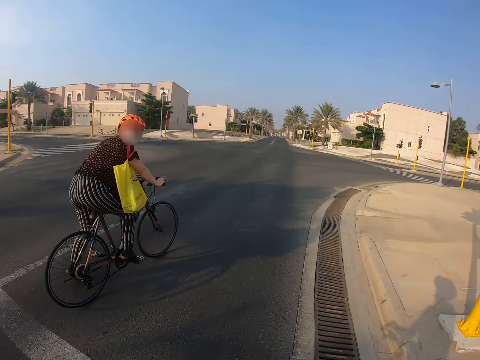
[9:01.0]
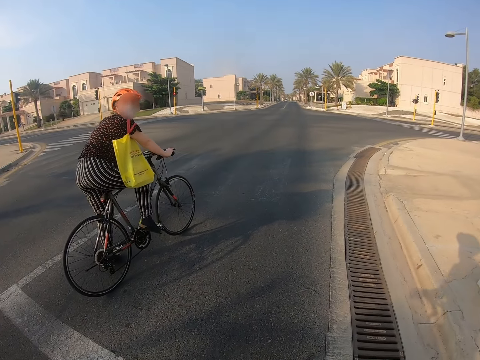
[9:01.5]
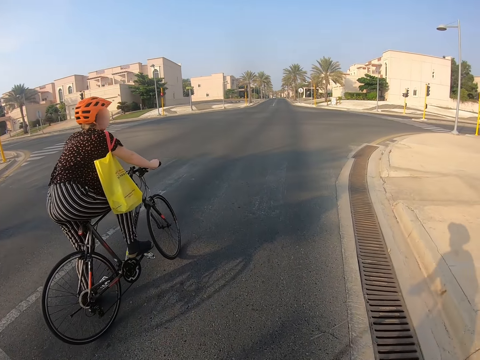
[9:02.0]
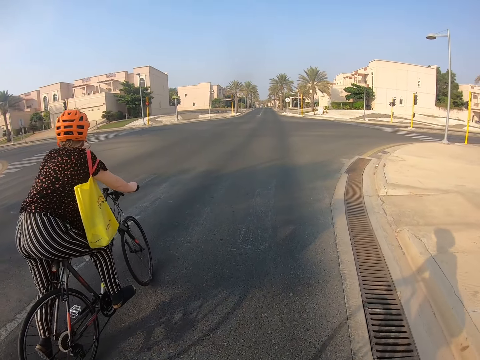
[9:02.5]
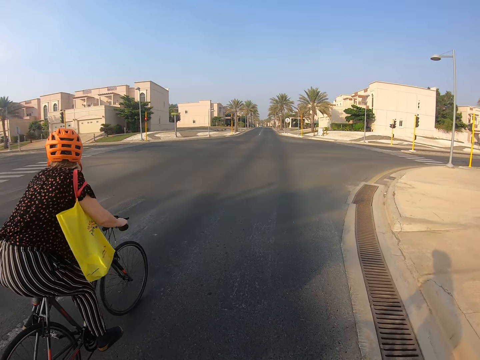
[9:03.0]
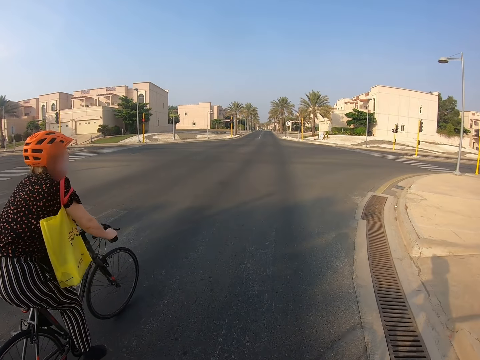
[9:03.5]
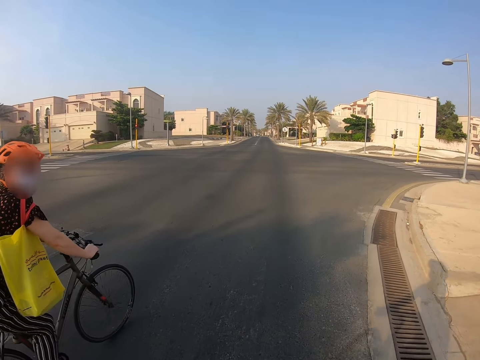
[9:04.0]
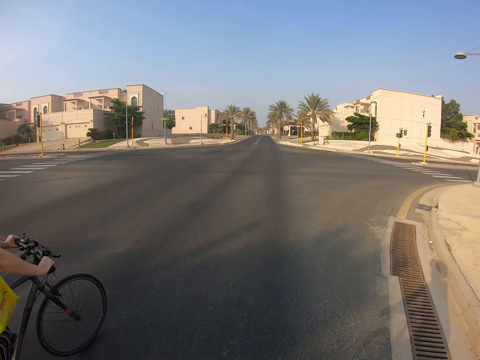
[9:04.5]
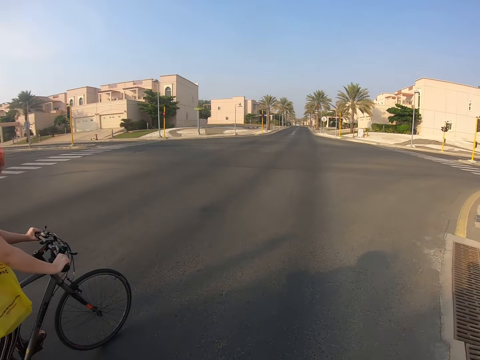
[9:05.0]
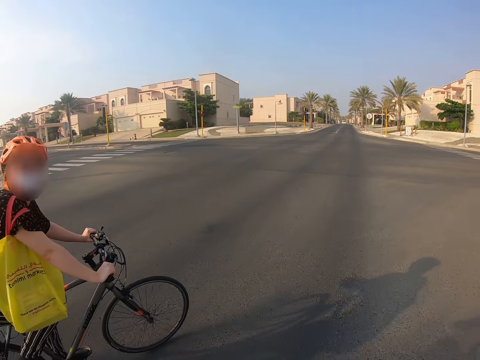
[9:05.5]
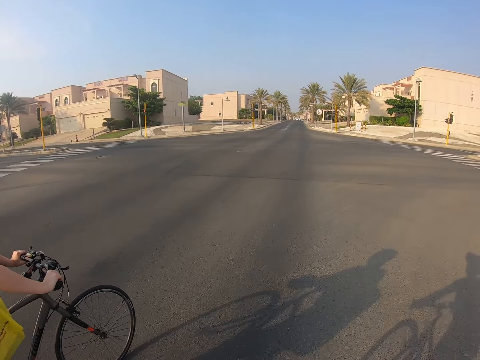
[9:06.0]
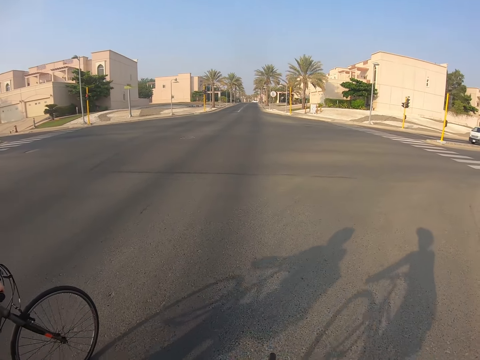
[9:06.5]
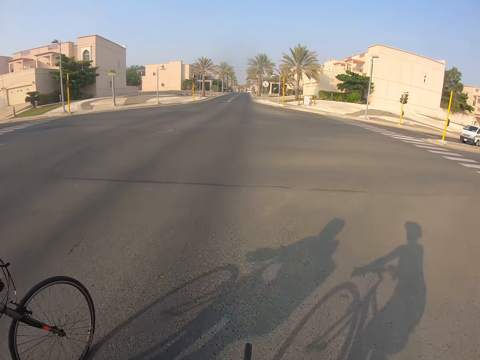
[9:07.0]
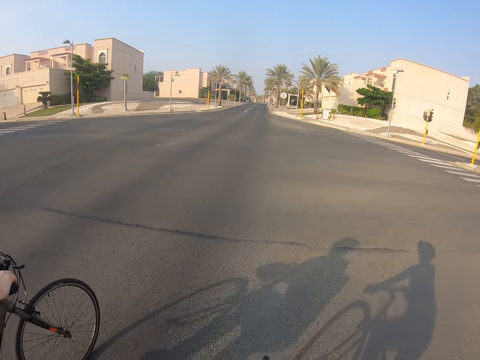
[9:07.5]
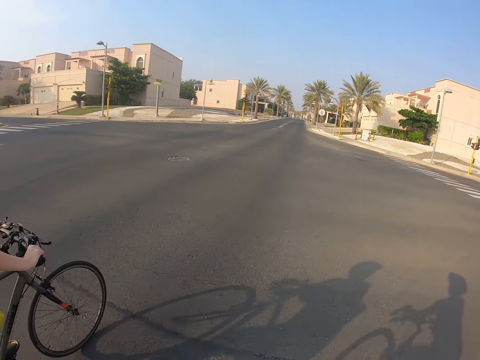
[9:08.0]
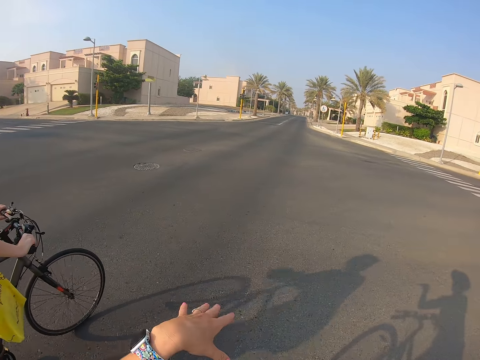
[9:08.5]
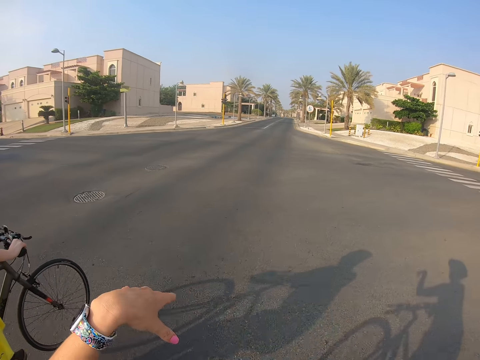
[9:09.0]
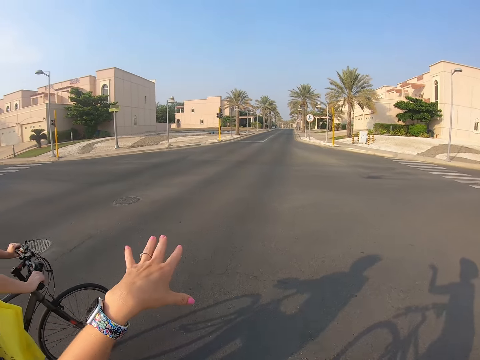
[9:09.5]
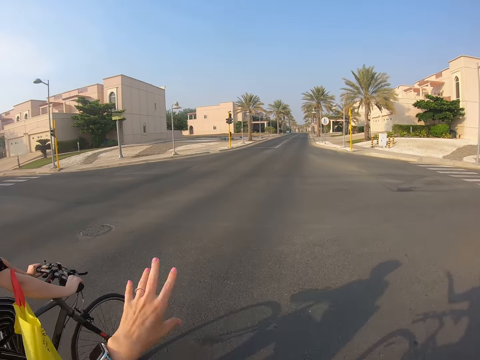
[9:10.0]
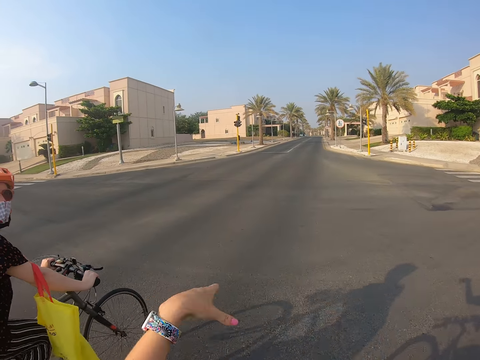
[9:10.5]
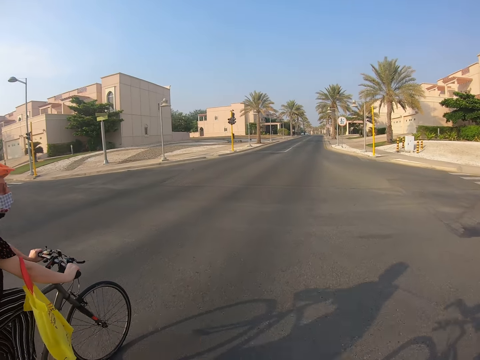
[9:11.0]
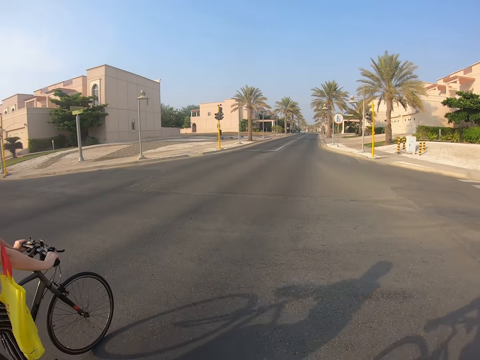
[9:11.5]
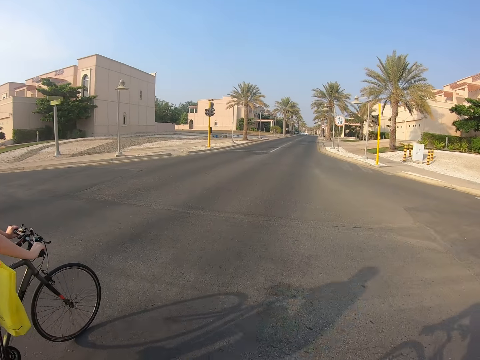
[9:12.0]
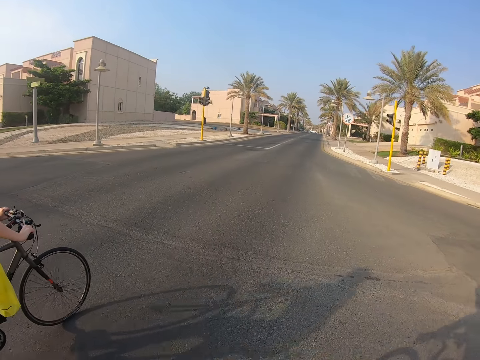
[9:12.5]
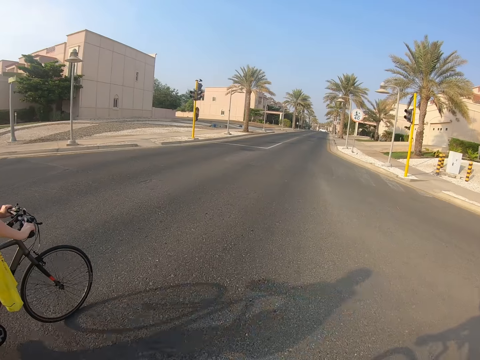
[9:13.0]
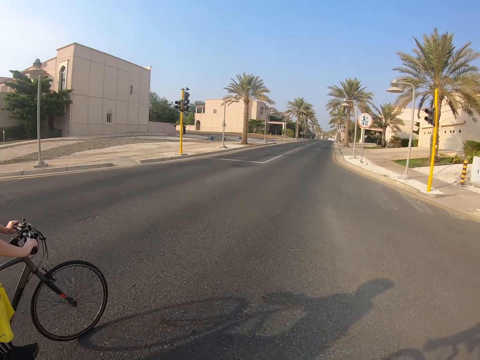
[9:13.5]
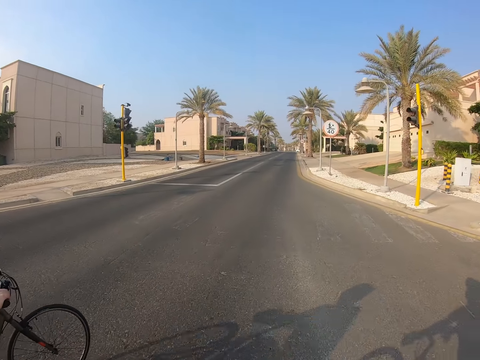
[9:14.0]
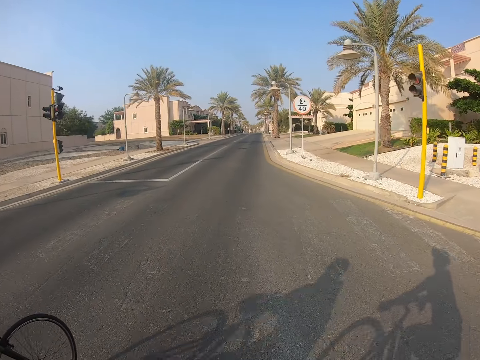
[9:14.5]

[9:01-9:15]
A woman looks around. The camera wearer rides the bicycle. Another woman rides a bicycle. The camera wearer rides the bicycle. They sway the left hand. They ride the bicycle.

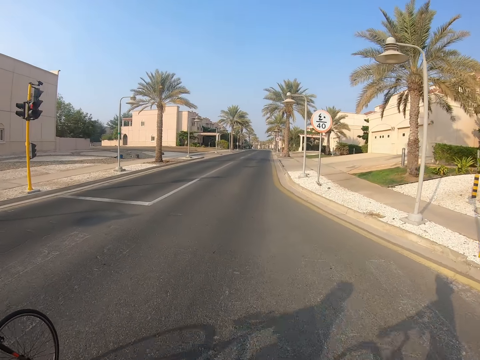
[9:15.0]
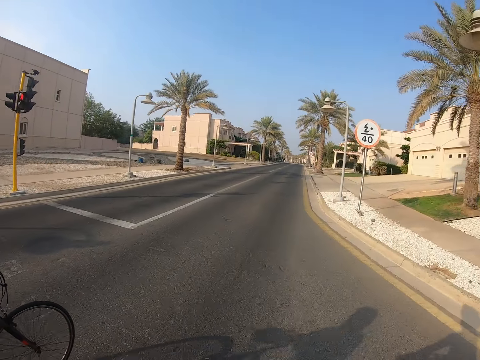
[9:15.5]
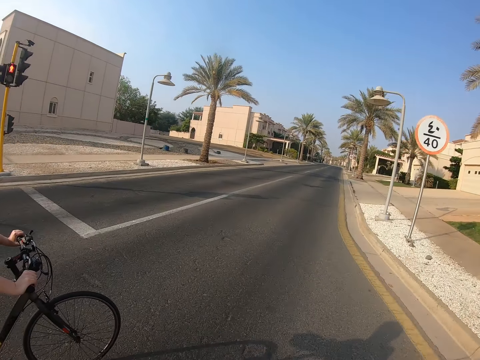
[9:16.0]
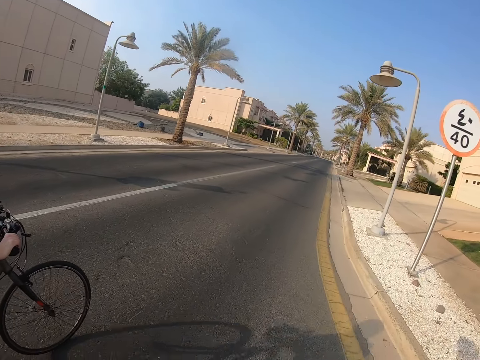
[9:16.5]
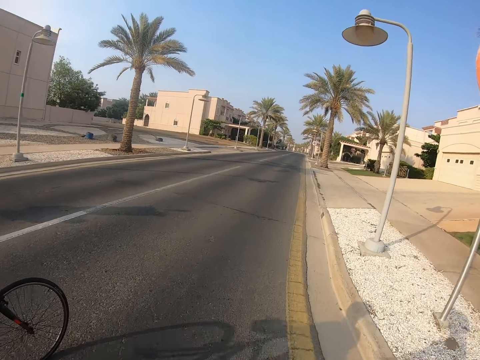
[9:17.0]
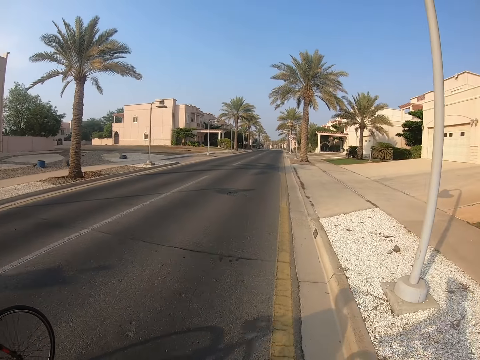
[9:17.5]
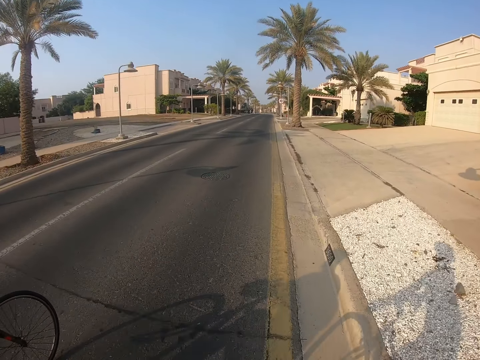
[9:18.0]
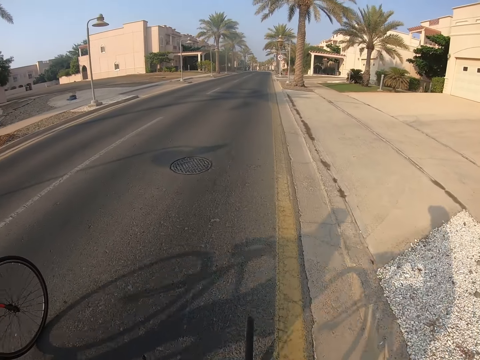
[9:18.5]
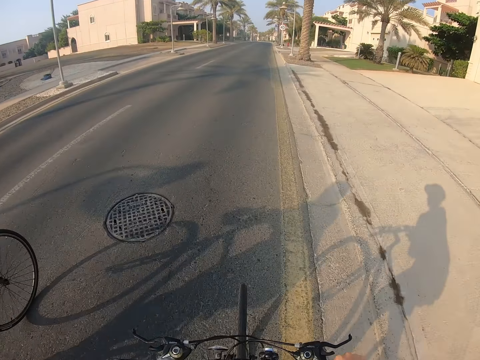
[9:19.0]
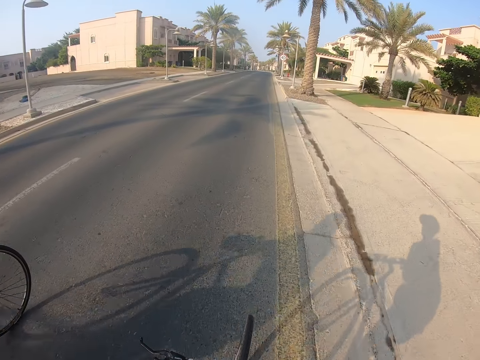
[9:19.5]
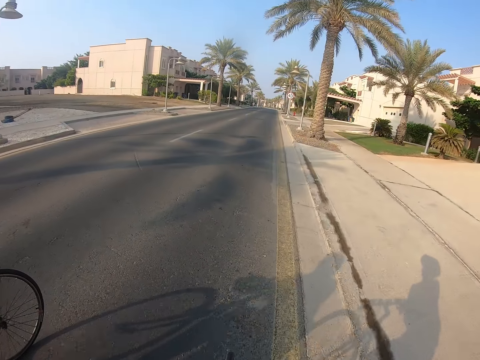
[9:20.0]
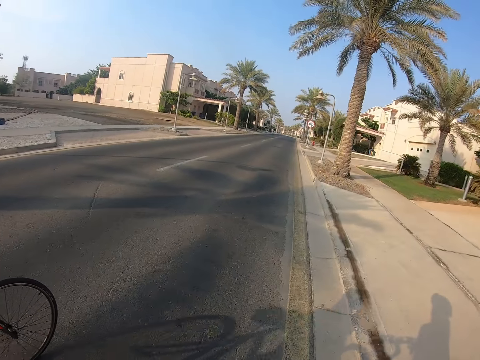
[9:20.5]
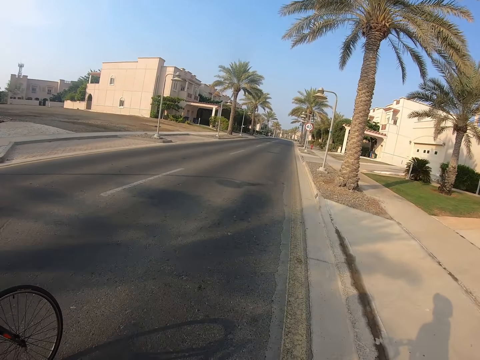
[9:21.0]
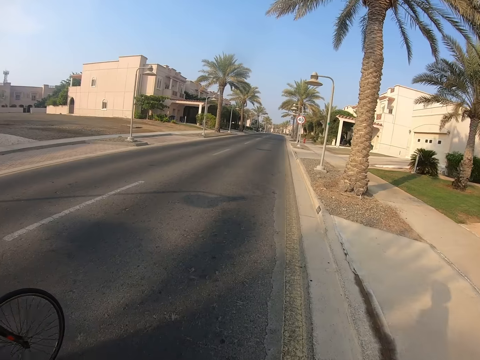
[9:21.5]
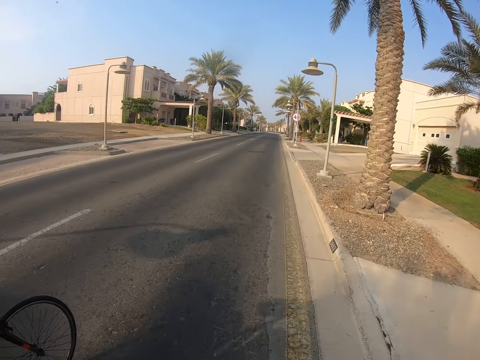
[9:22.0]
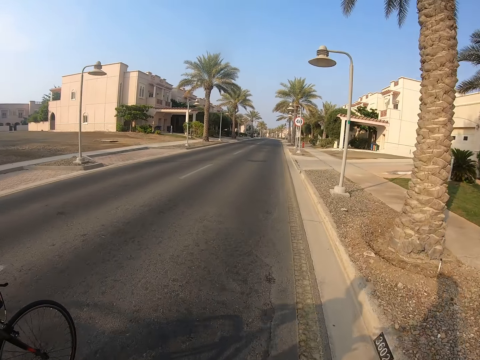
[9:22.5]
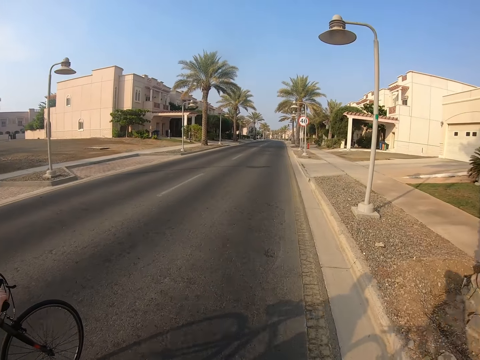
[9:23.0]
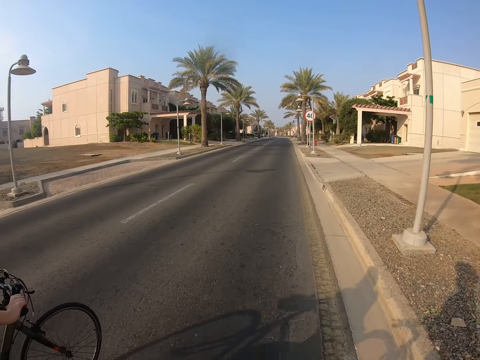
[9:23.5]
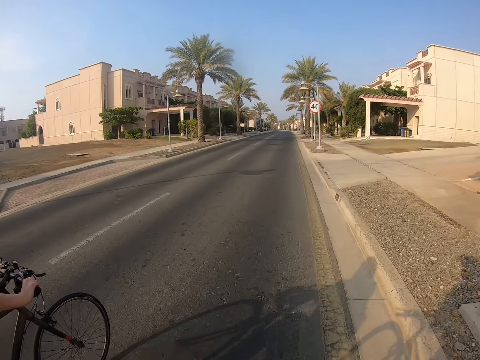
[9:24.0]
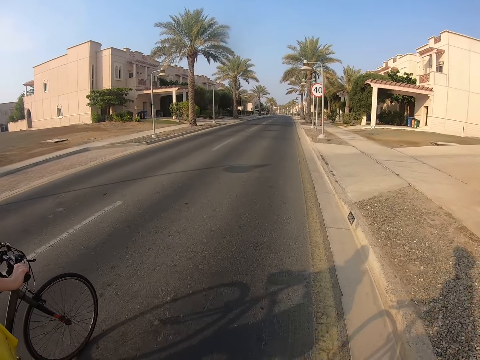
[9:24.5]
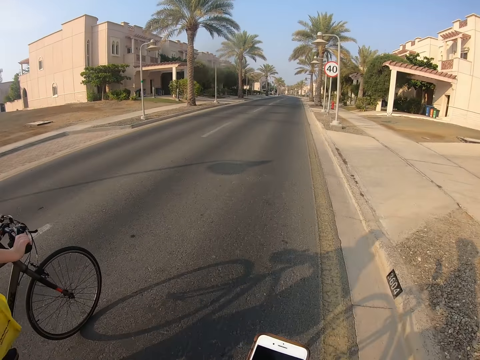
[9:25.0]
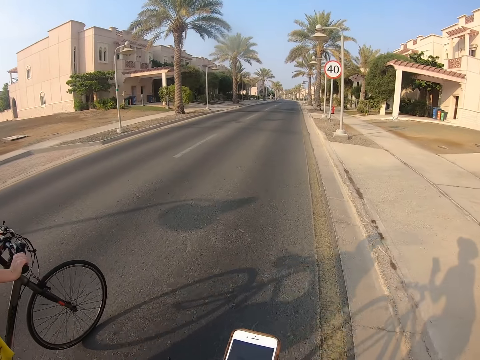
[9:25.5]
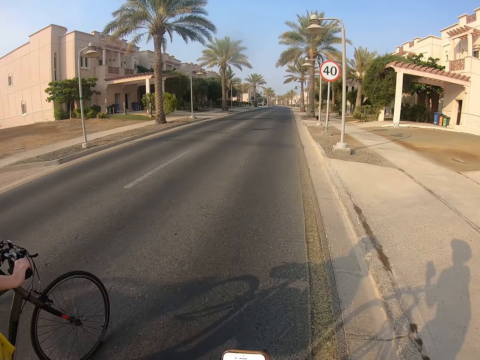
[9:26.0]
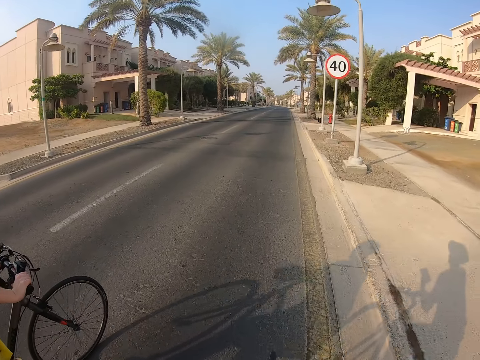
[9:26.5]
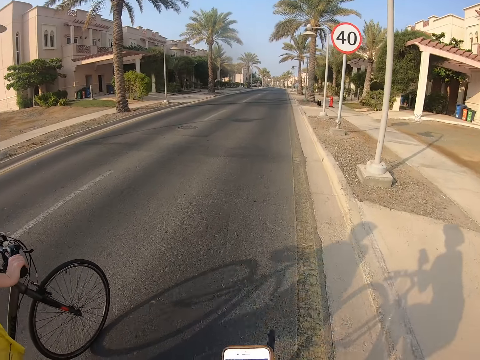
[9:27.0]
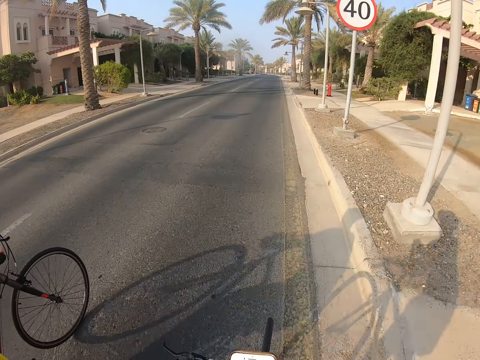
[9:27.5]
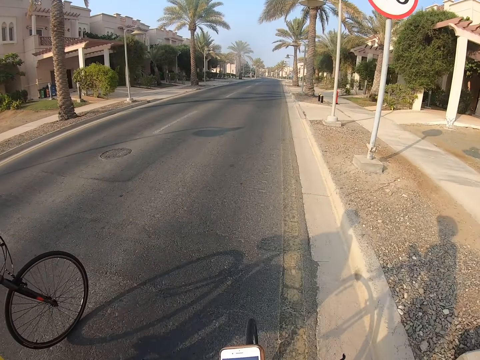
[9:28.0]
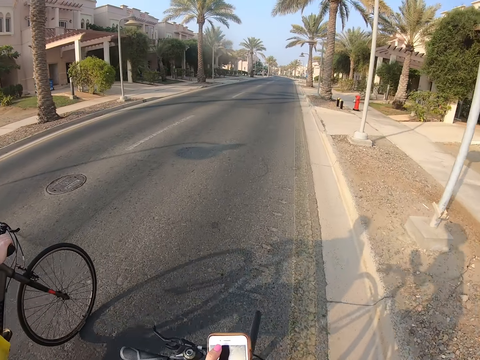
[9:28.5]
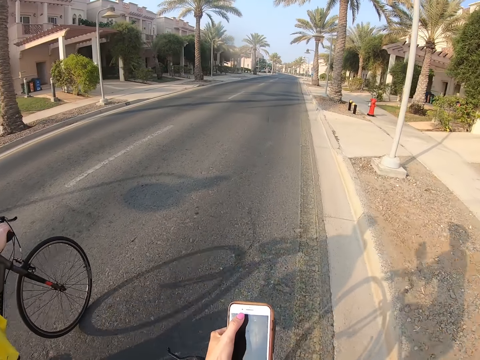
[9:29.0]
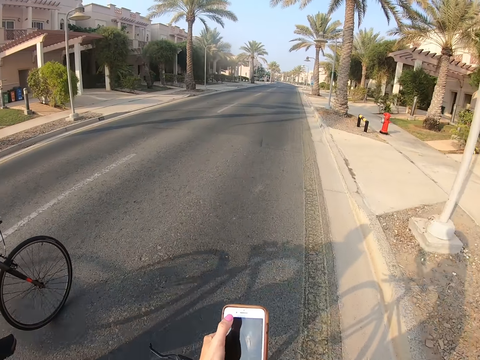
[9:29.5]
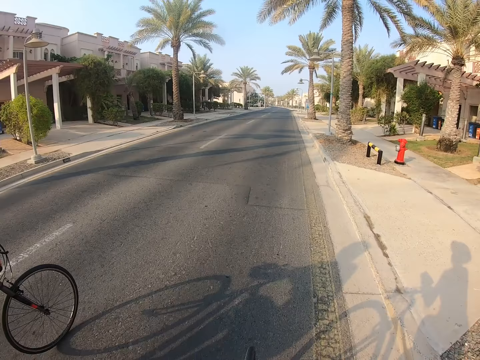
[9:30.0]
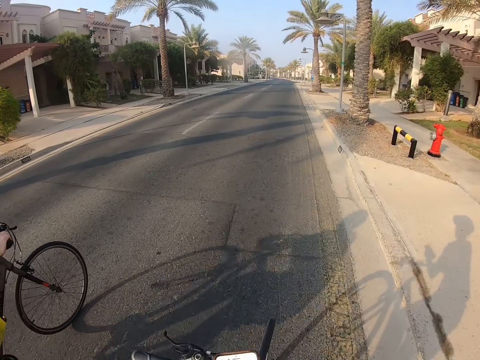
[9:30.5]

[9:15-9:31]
A lady rides a bicycle. The camera wearer touches the phone. They hold the phone with the left hand and scroll the phone.
